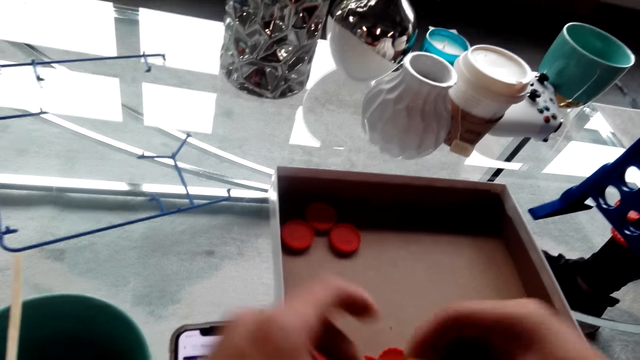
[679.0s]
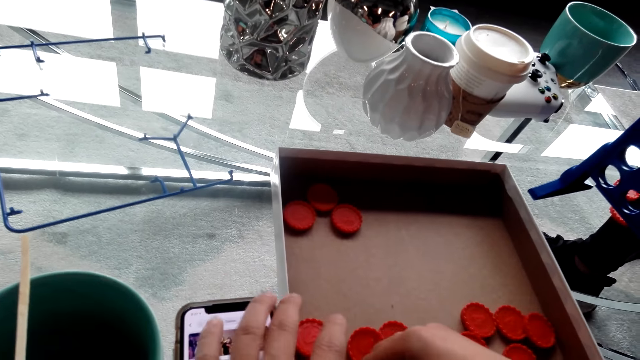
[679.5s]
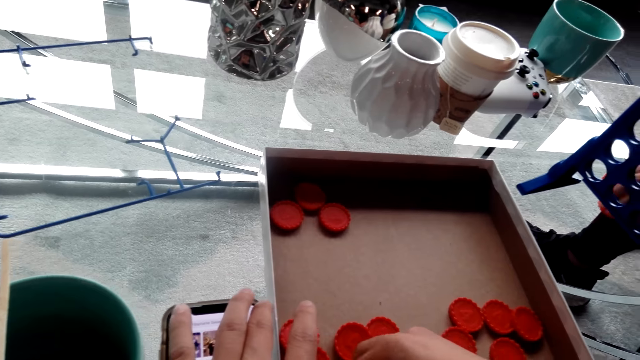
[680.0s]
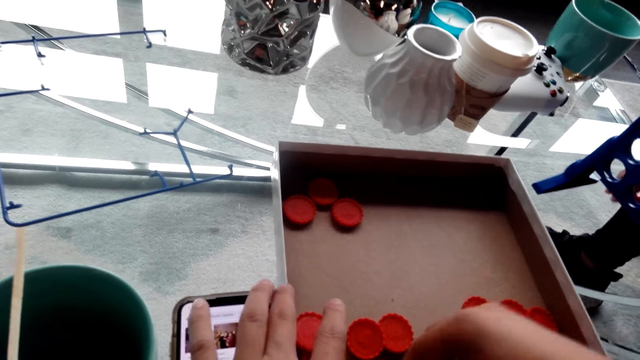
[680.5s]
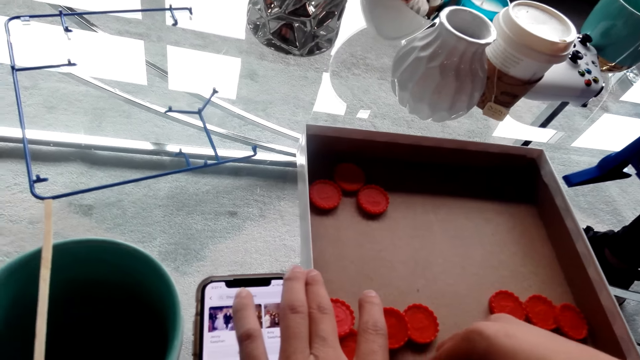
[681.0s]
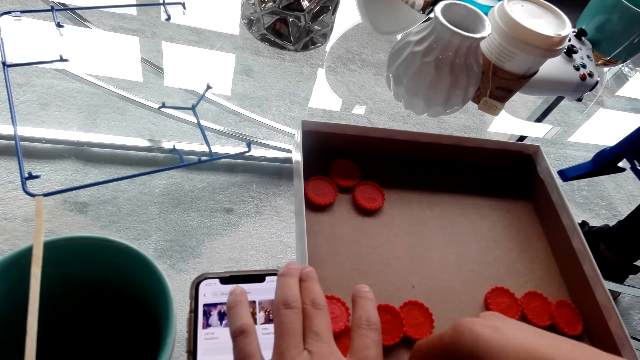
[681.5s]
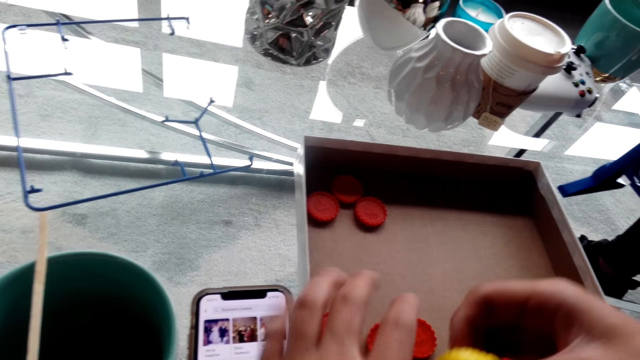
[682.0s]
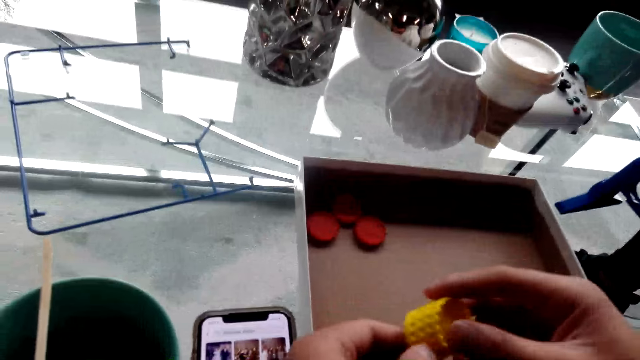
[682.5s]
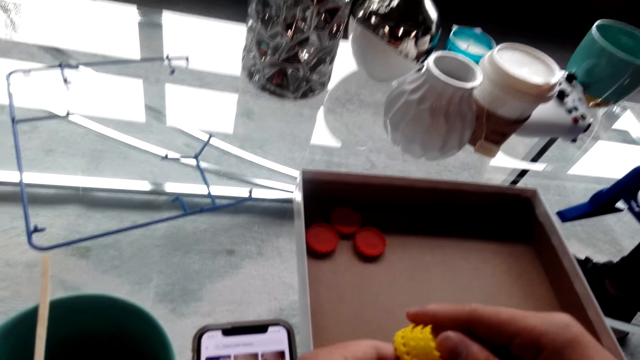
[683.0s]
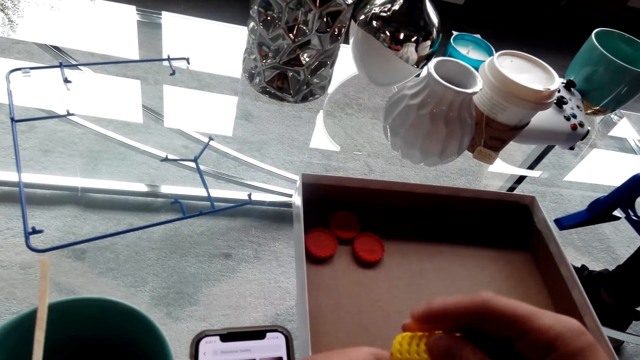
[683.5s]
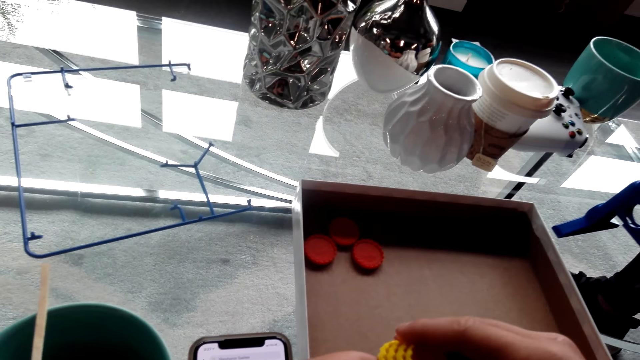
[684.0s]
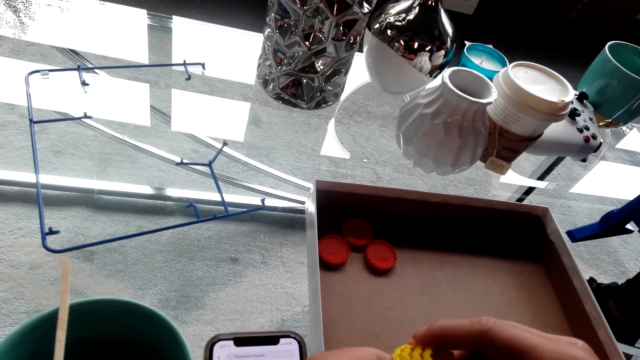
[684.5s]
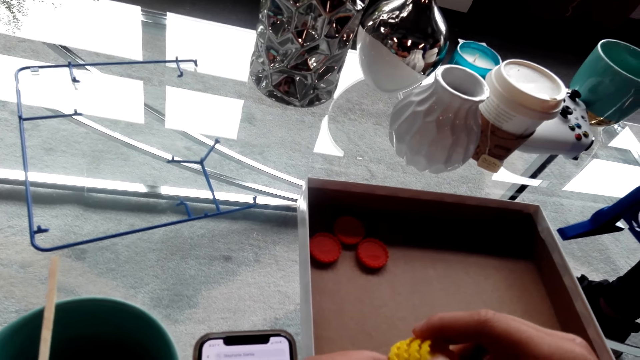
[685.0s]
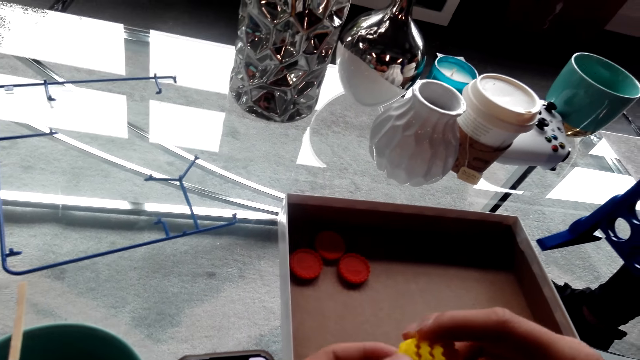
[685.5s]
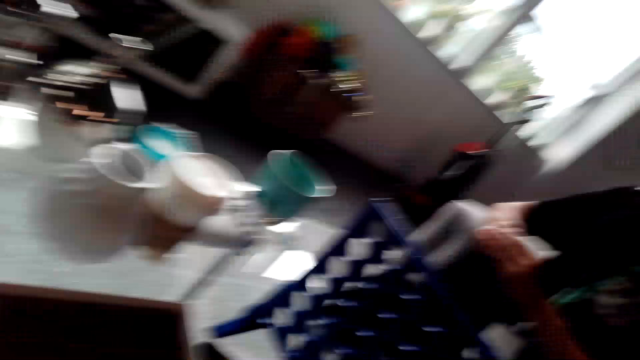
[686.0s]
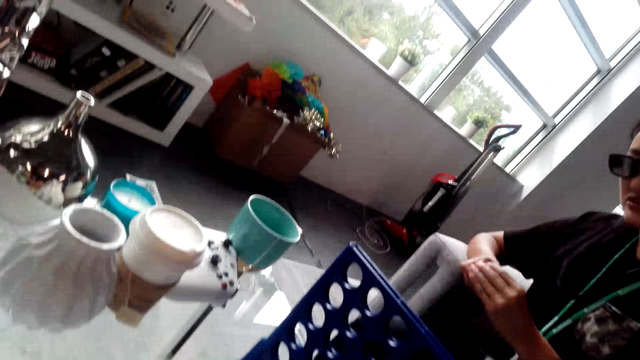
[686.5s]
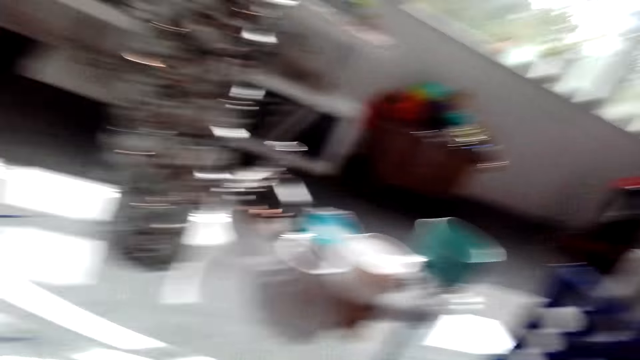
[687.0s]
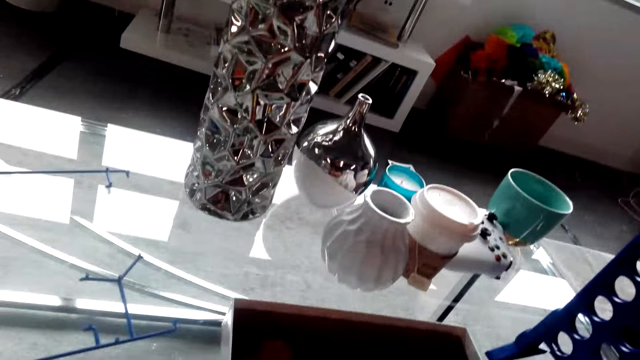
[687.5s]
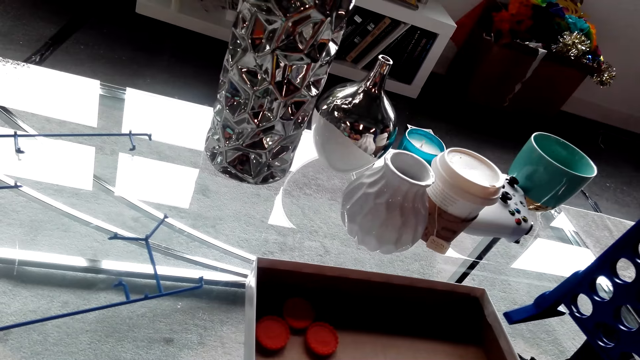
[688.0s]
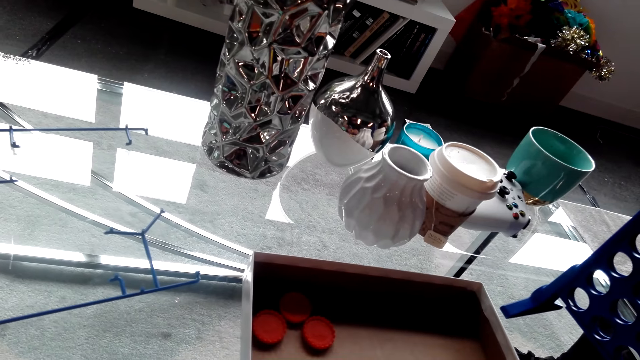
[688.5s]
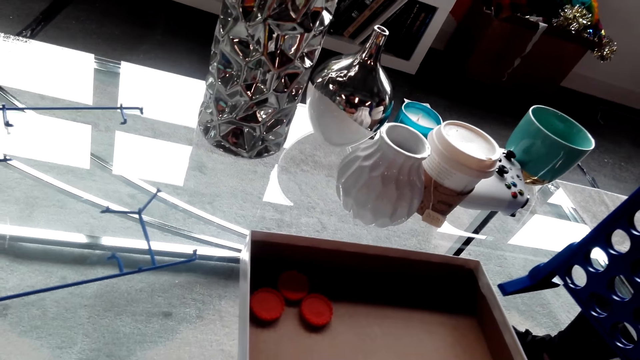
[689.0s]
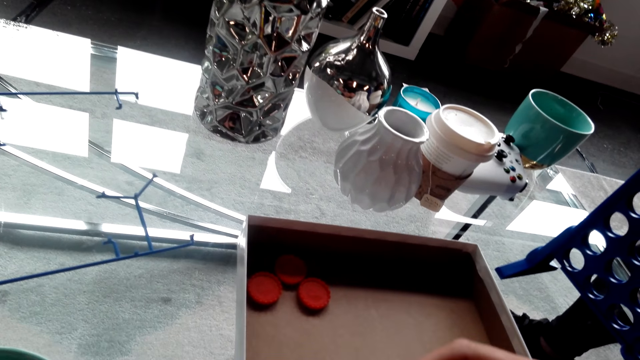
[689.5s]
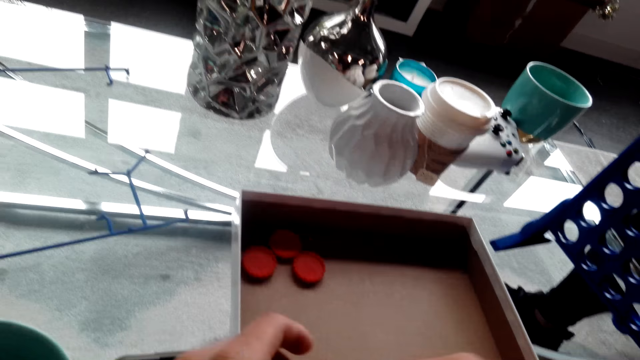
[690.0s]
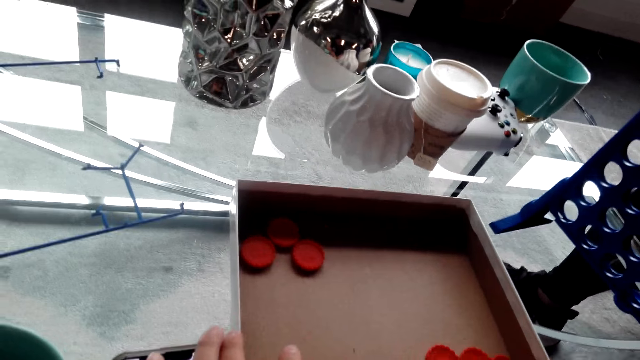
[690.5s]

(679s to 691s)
The camera wearer arranges a bottle top. They interact with a lady.

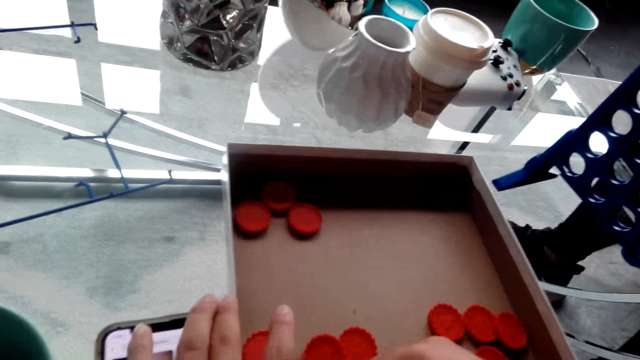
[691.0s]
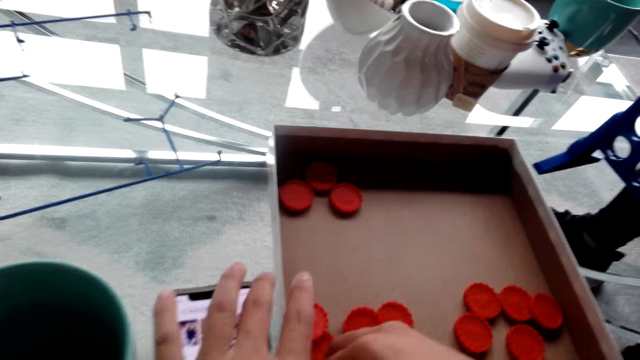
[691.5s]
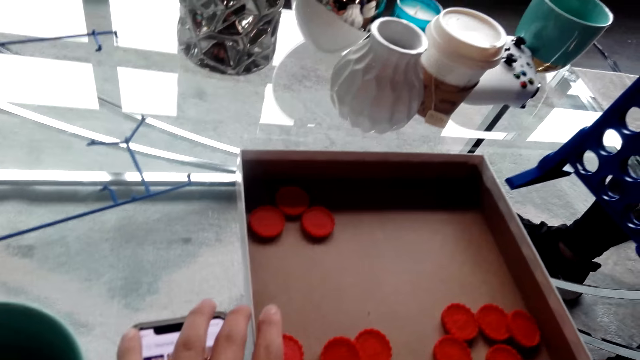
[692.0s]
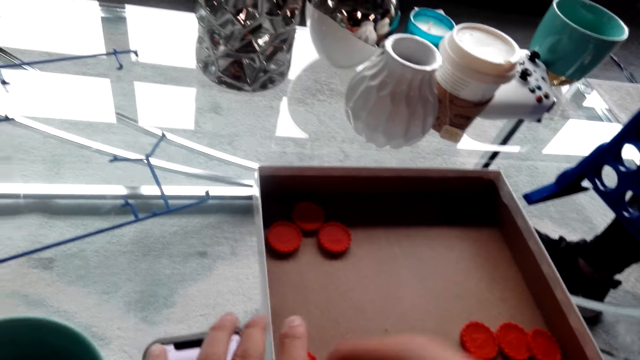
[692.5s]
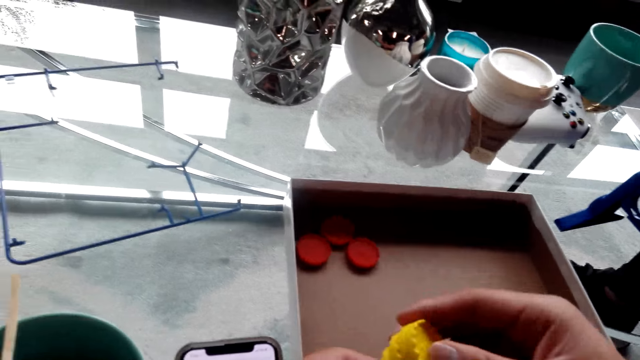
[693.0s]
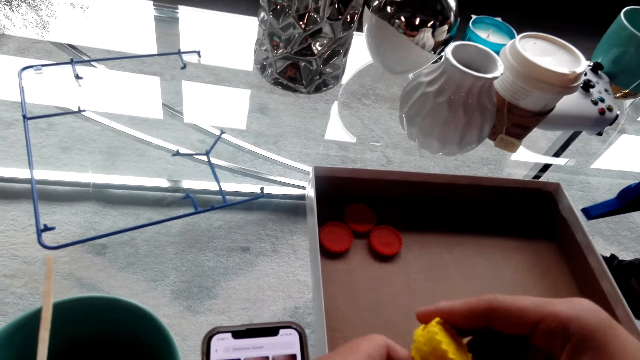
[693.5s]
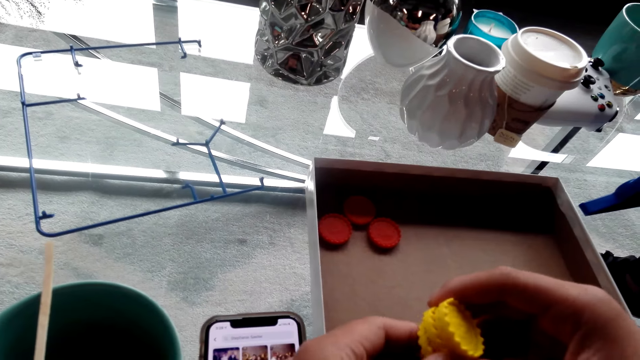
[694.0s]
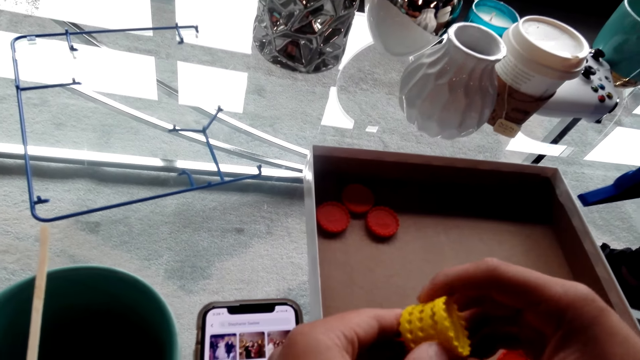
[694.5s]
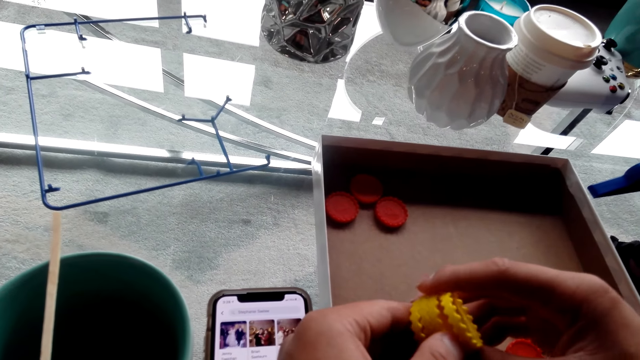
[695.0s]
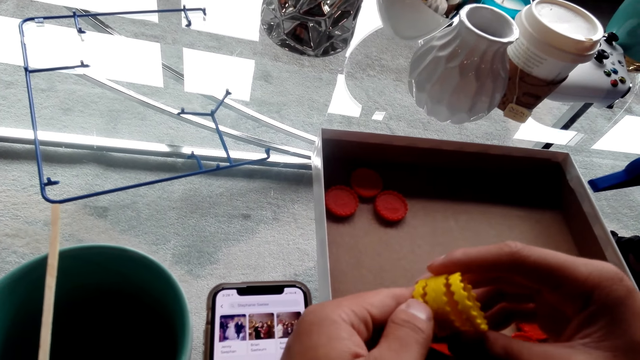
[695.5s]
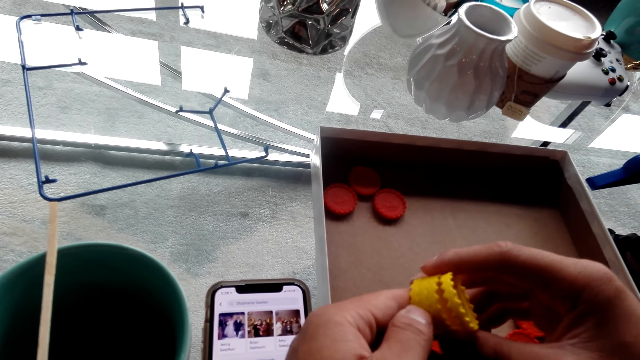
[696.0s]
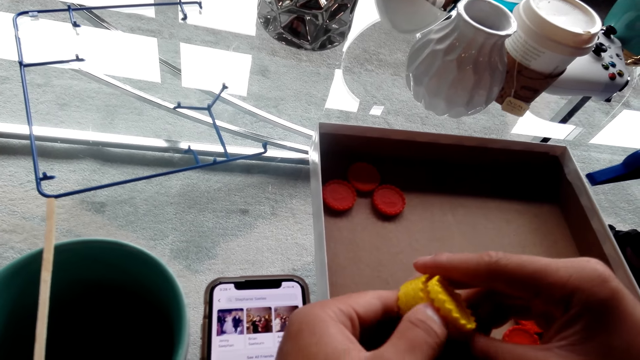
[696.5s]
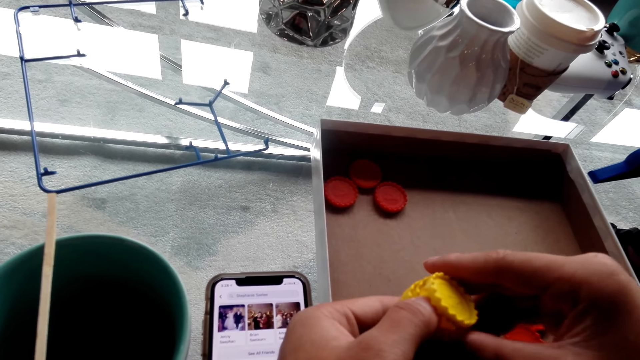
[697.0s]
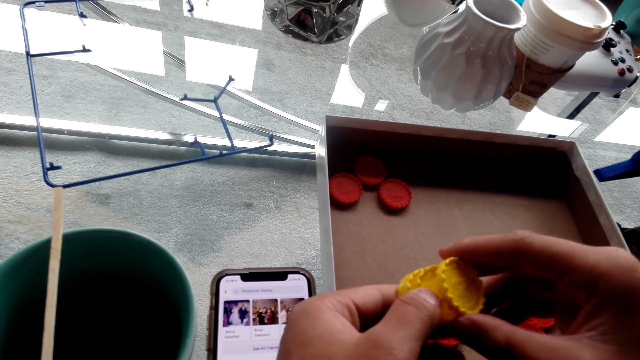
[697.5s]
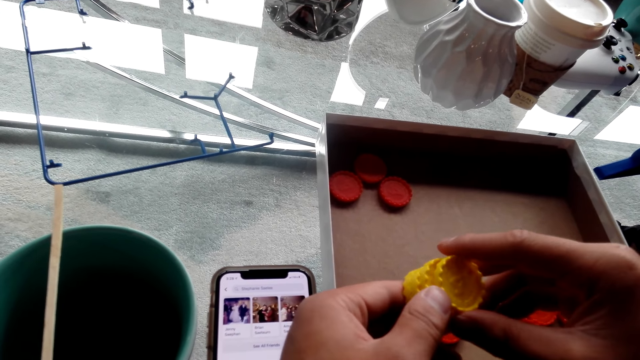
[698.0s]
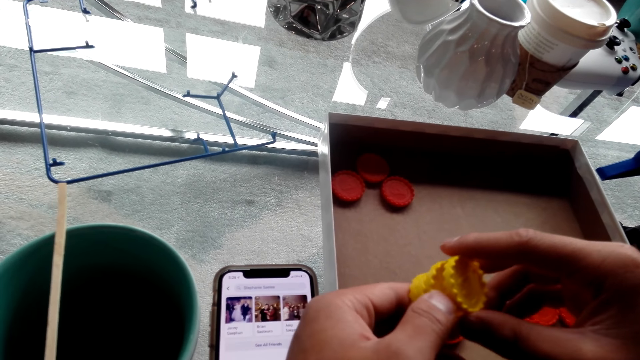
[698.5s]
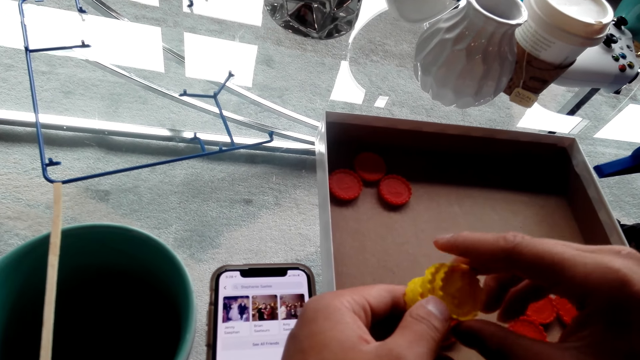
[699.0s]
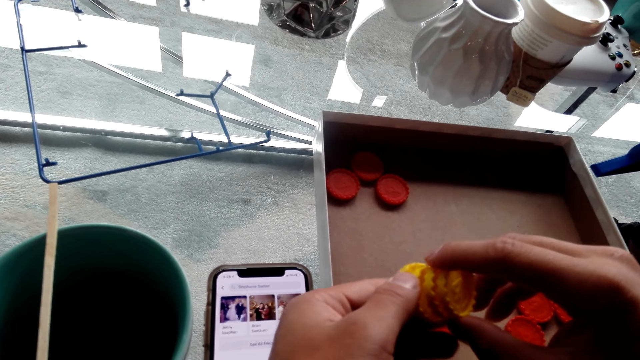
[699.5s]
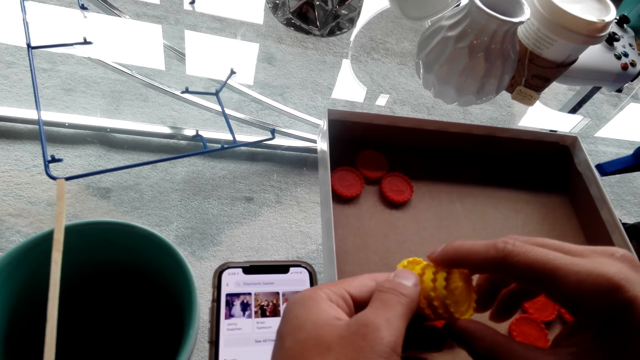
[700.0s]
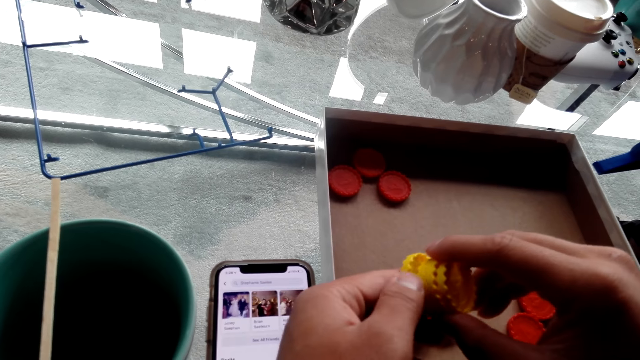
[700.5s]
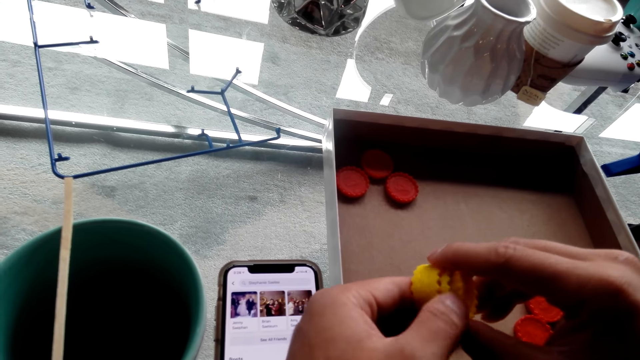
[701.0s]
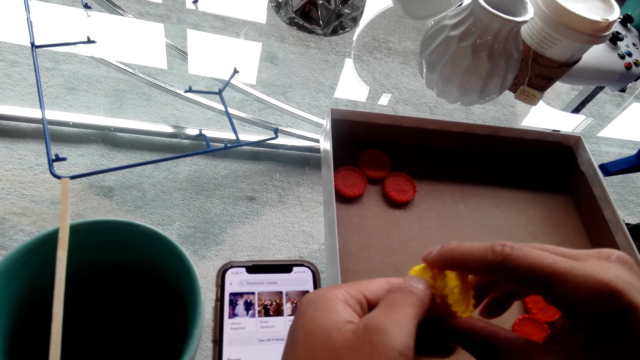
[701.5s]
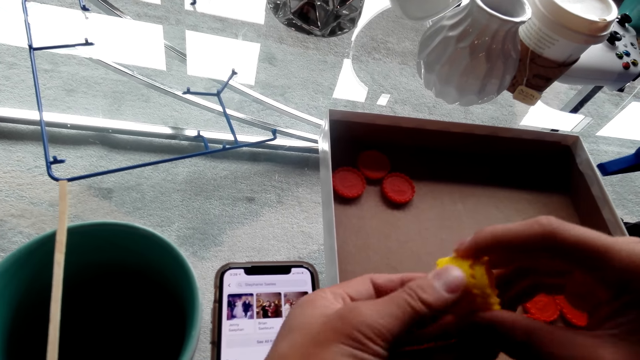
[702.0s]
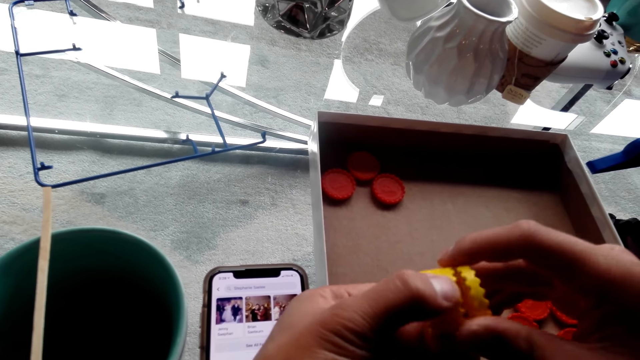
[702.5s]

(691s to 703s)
The camera wearer arranges a bottle top.
